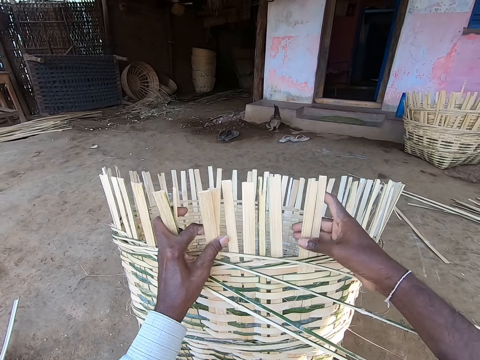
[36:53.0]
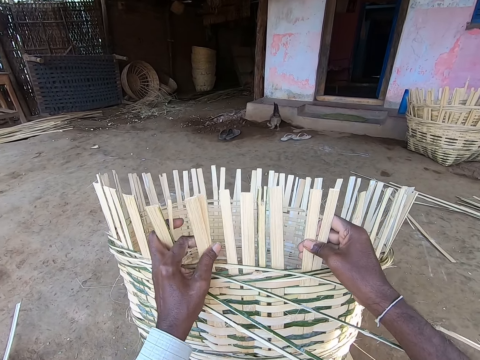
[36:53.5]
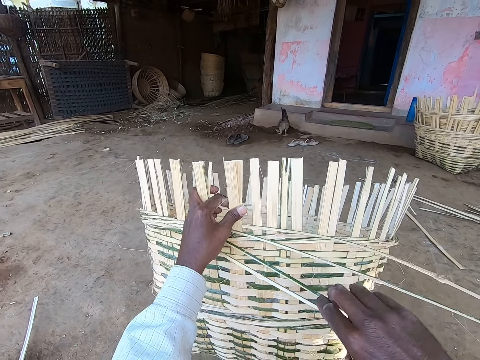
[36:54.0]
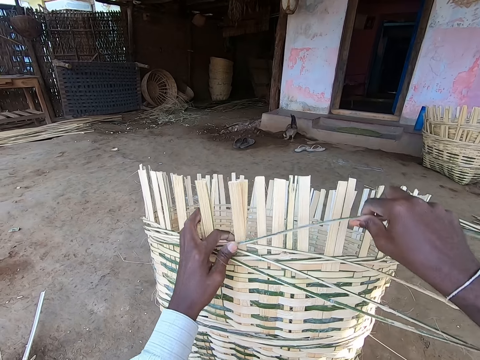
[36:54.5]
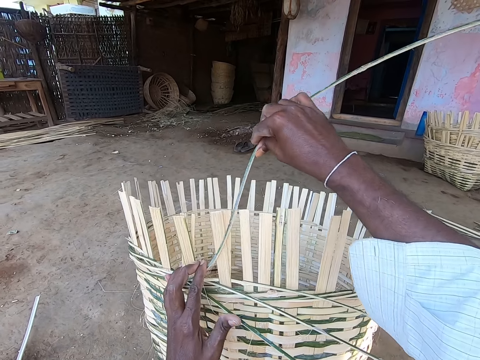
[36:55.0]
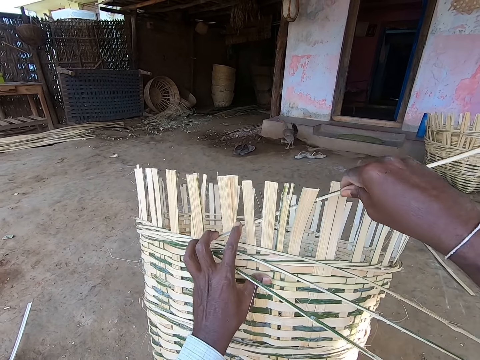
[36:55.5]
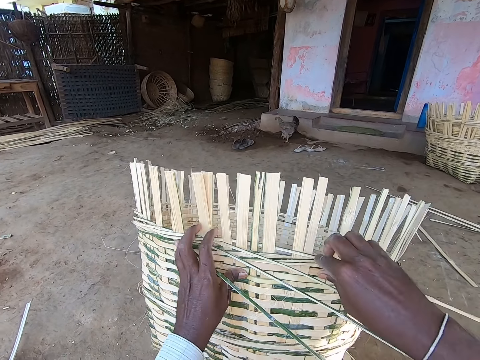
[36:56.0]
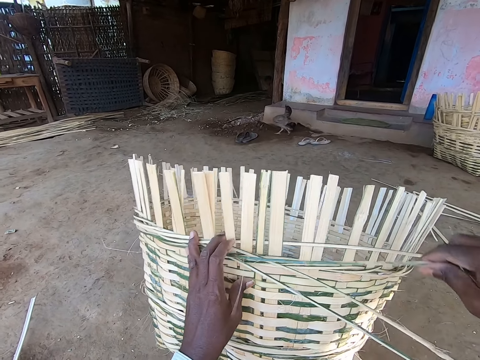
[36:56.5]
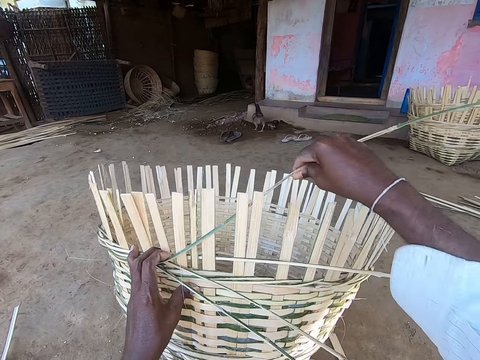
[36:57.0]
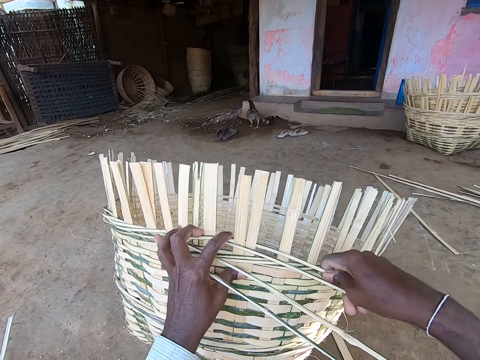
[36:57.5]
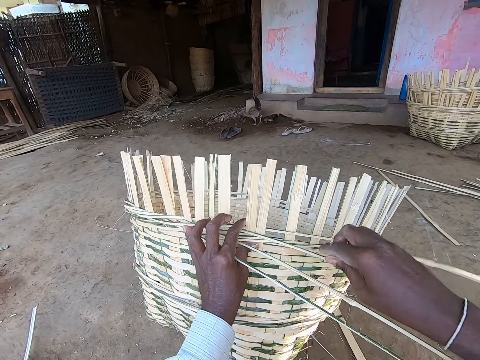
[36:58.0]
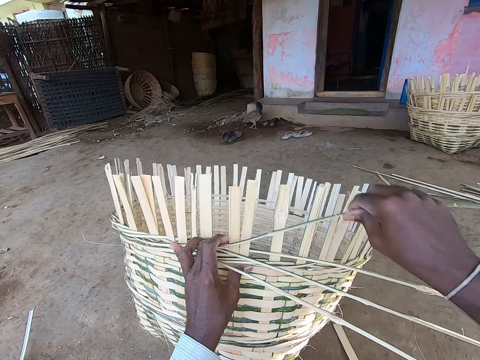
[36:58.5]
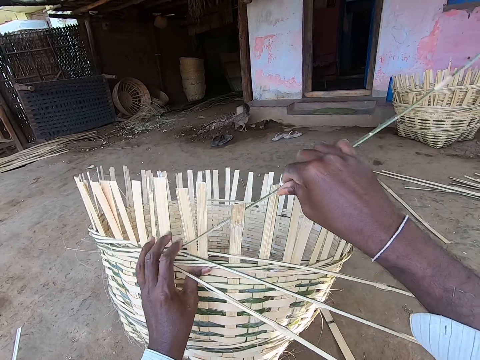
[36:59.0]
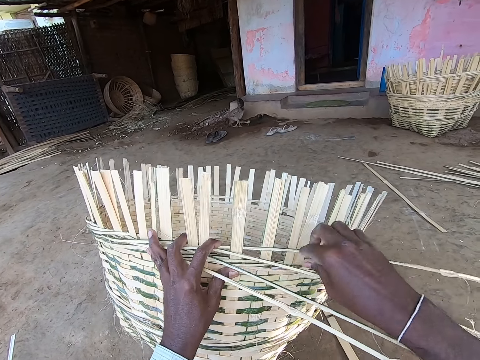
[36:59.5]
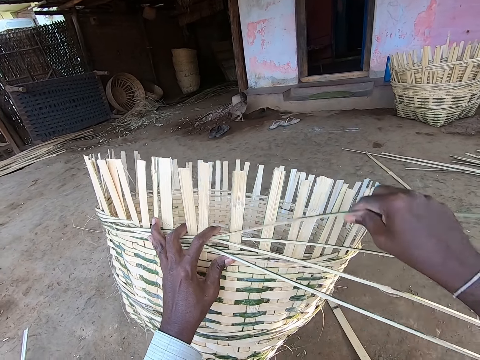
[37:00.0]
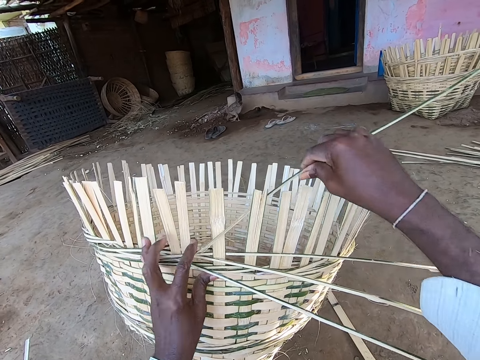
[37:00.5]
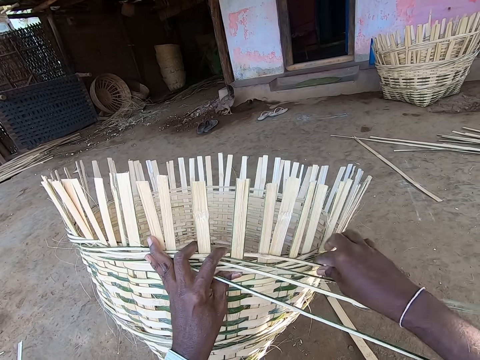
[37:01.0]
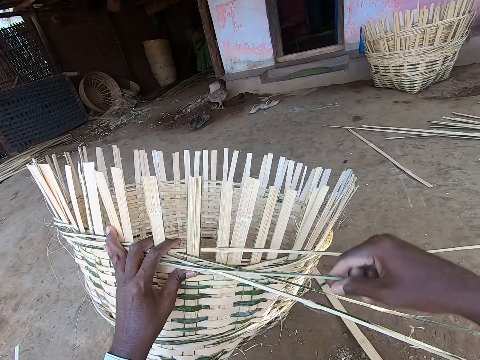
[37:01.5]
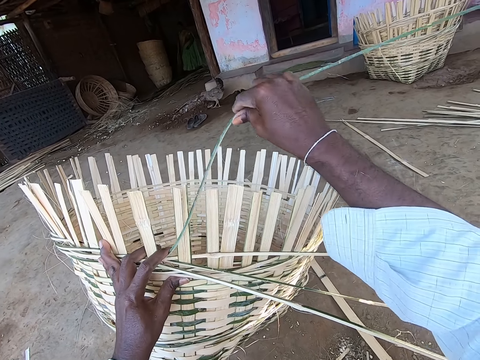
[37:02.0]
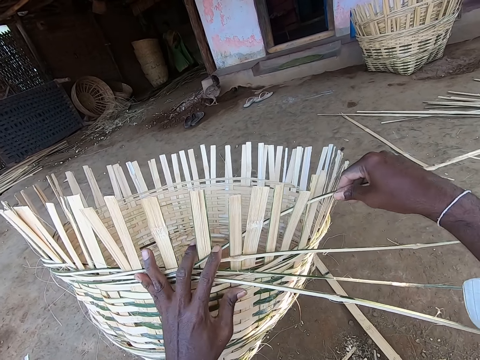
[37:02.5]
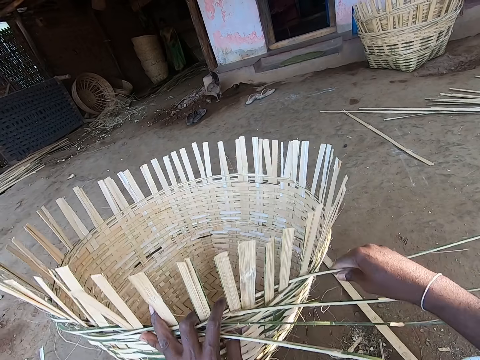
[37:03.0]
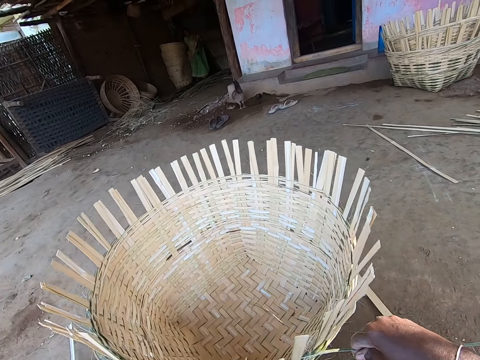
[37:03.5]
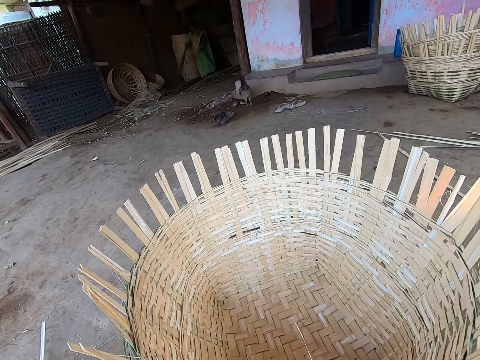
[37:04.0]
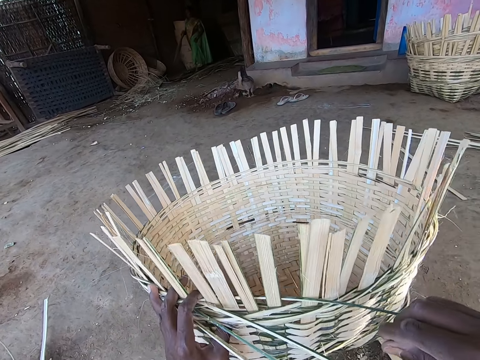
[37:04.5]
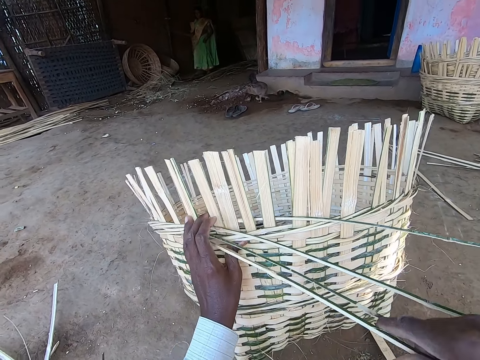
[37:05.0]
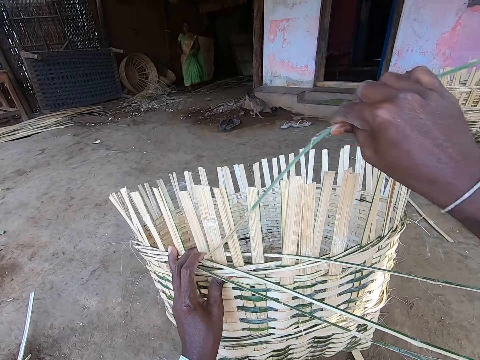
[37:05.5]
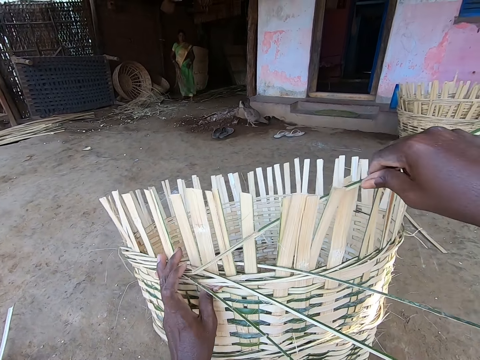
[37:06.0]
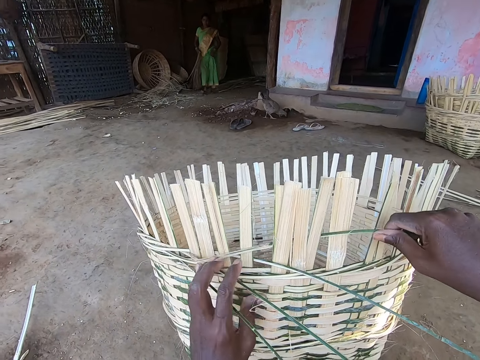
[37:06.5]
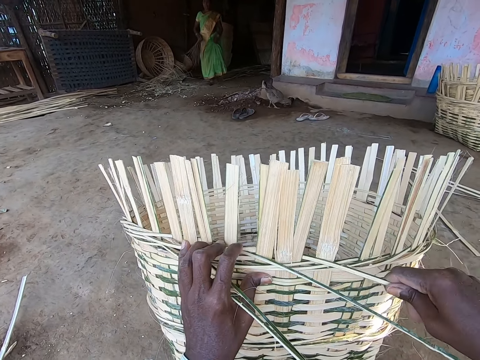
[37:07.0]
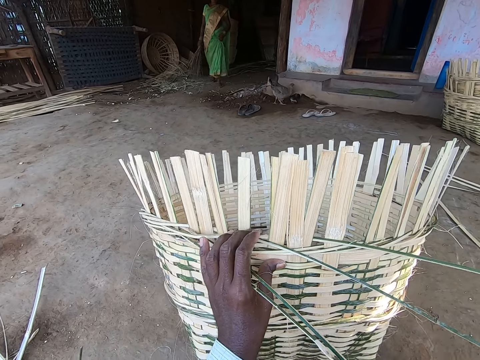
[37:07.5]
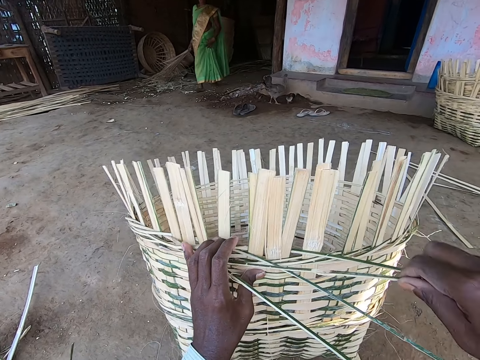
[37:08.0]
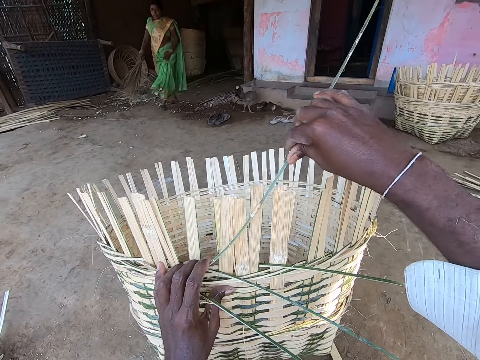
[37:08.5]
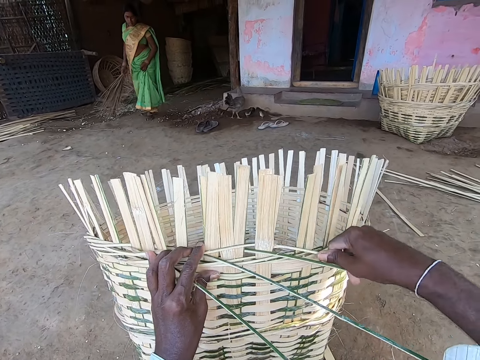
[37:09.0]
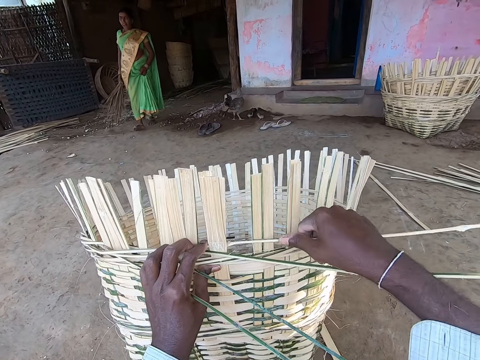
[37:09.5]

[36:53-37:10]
The camera wearer adjusts the staves of the basket with his hands. He aligns the palm reeds on the basket. He holds the bamboo strip with his right hand. He picks a palm reed. He puts the bamboo strip in his right hand around the staves of the basket. He weaves the basket. He holds the bamboo strip with his right hand. He picks a palm reed. He puts the bamboo strip in his right hand around the staves of the basket. He weaves the basket. He holds the bamboo strip with his right hand. He picks a palm reed. He puts the bamboo strip in his right hand around the staves of the basket. He weaves the basket. He holds the bamboo strip with his right hand. He picks a palm reed. He puts the bamboo strip in his right hand around the staves of the basket. He weaves the basket. He holds the bamboo strip with his right hand. He picks a palm reed. He puts the bamboo strip in his right hand around the staves of the basket. He weaves the basket. He adjusts the basket with both hands. He turns the basket. He holds the bamboo strip with his right hand. He puts the bamboo strip in his right hand around the staves of the basket. He picks a palm reed. He weaves the basket. He holds the bamboo strip with his right hand. He picks a palm reed. He puts the bamboo strip in his right hand around the staves of the basket. He weaves the basket.

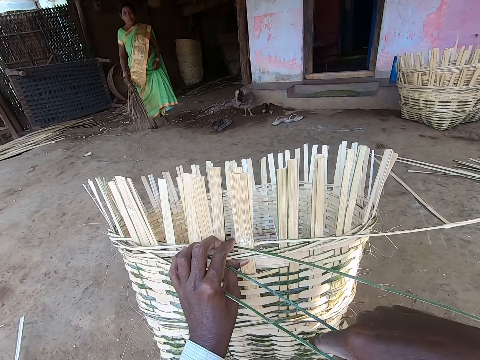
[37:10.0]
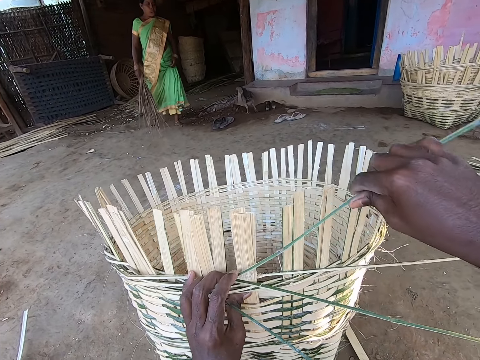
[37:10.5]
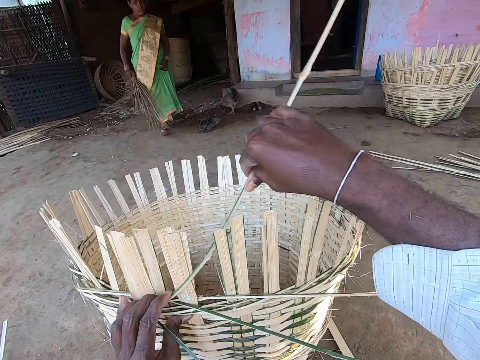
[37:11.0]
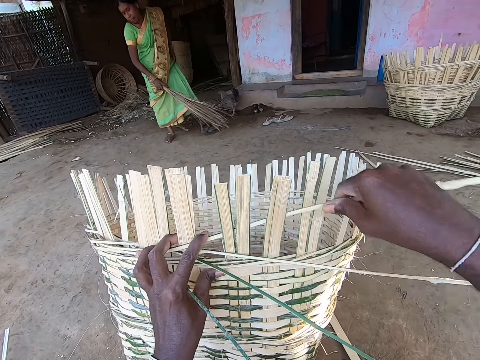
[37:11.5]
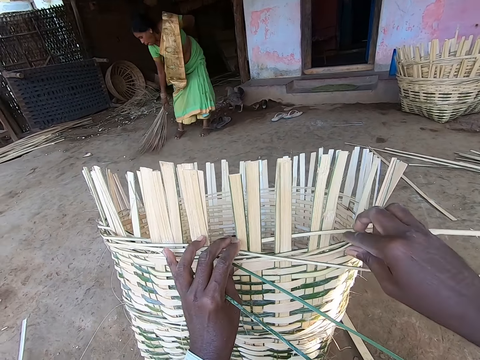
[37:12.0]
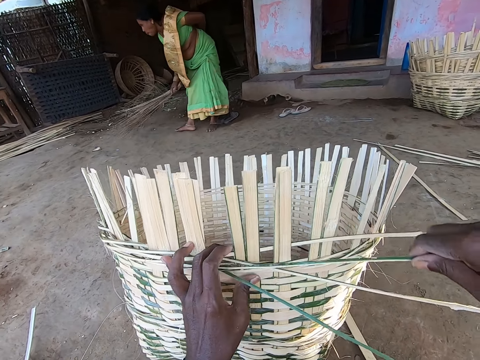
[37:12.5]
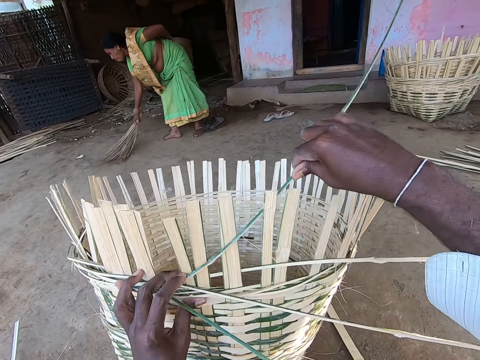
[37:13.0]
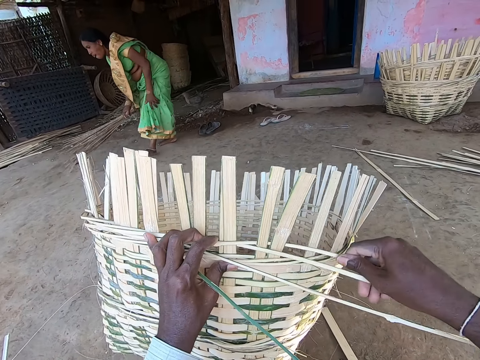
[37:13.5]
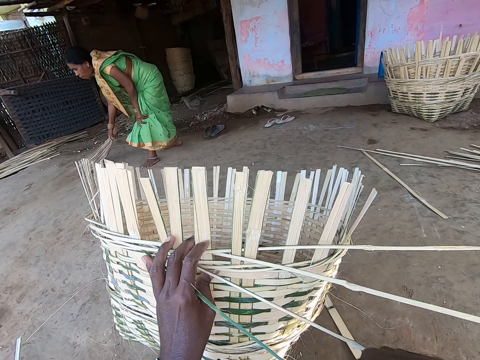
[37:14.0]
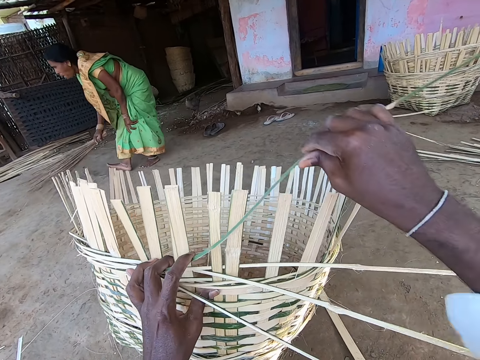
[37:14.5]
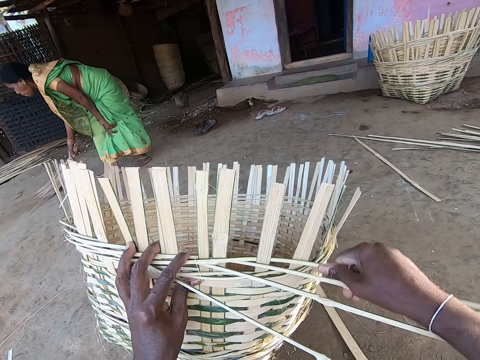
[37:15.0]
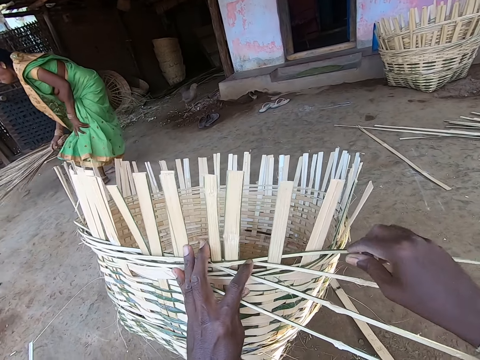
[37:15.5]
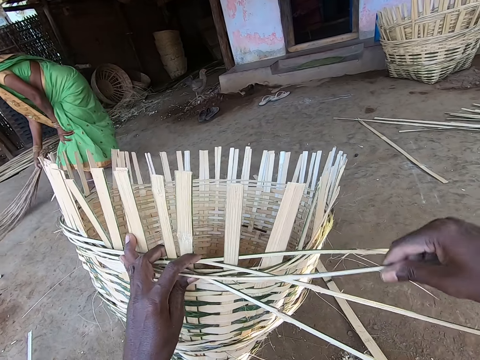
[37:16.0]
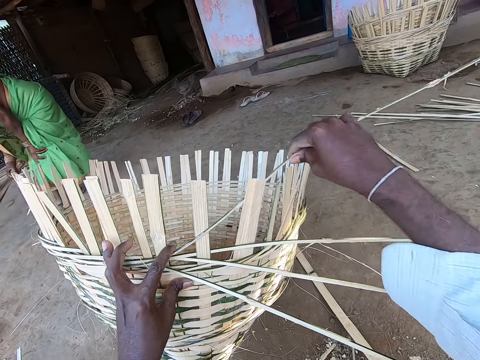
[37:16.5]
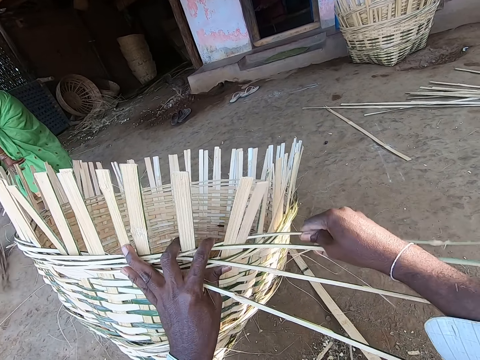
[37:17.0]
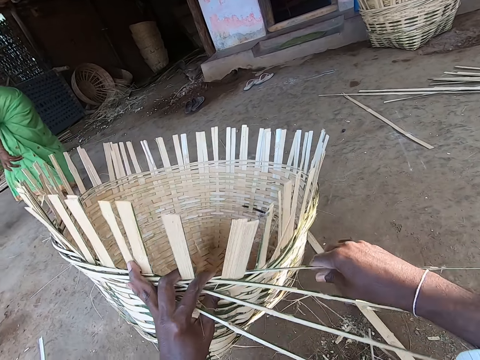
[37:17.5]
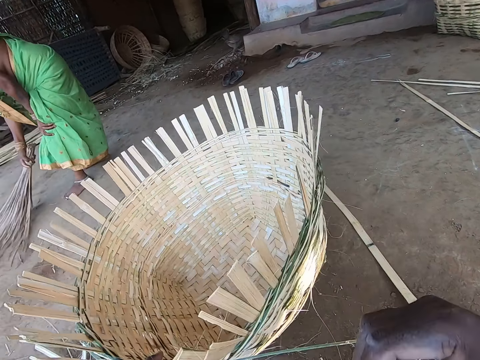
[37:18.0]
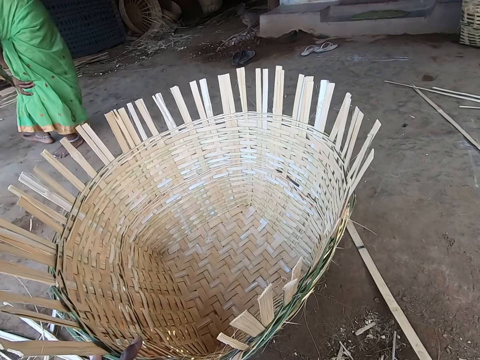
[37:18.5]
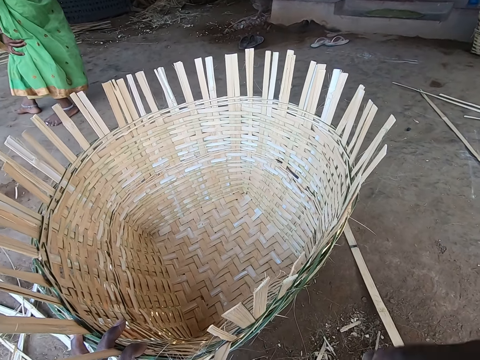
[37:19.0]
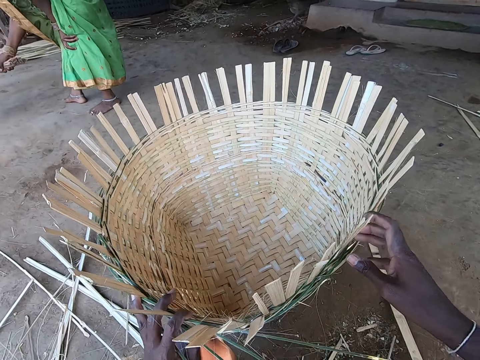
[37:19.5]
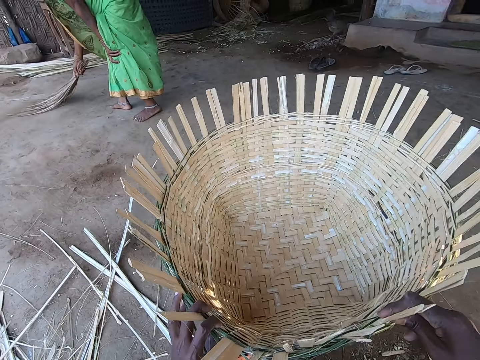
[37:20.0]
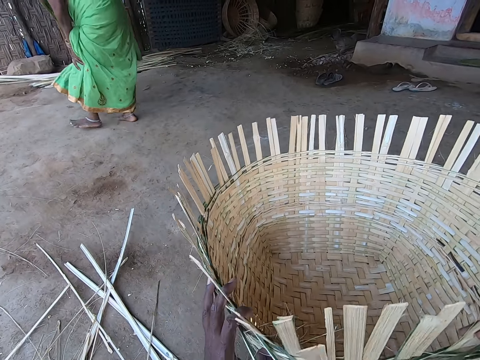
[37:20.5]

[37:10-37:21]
The camera wearer holds the bamboo strip with his right hand. He picks a palm reed. He puts the bamboo strip in his right hand around the staves of the basket. He weaves the basket. A woman sweeps the floor with a broom in her right hand. The camera wearer holds the bamboo strip with his right hand. He puts the bamboo strip in his right hand around the staves of the basket. He picks a palm reed. He weaves the basket. He holds the bamboo strip with his right hand. He picks a palm reed. He puts the bamboo strip in his right hand around the staves of the basket. He weaves the basket. He holds the bamboo strip with his right hand. He picks a palm reed. He puts the bamboo strip in his right hand around the staves of the basket. He weaves the basket. He turns the basket. He adjusts the basket with both hands.
